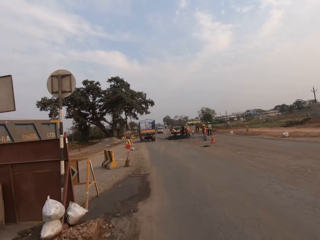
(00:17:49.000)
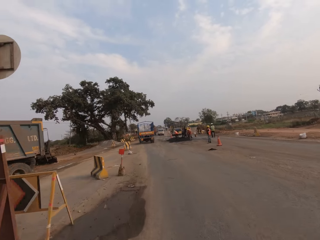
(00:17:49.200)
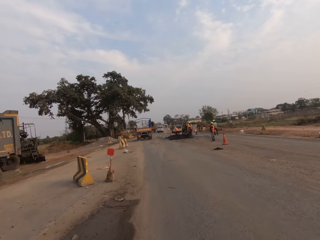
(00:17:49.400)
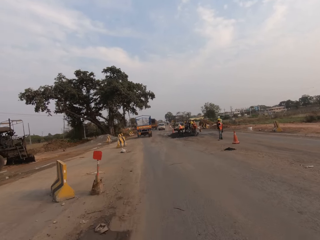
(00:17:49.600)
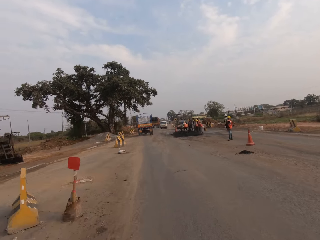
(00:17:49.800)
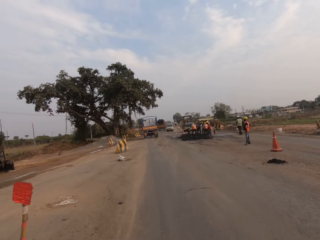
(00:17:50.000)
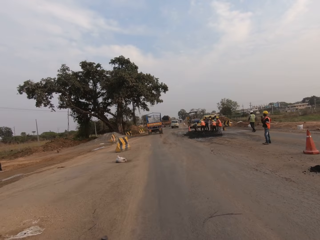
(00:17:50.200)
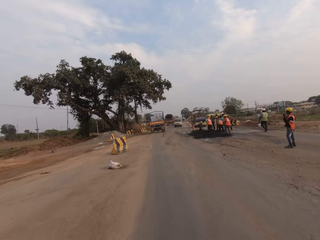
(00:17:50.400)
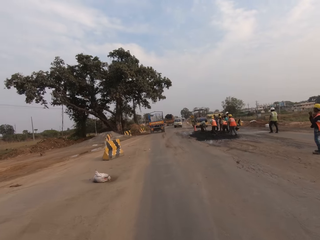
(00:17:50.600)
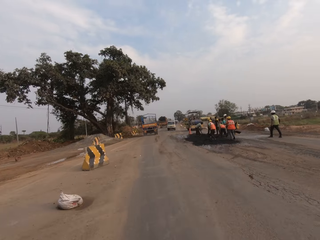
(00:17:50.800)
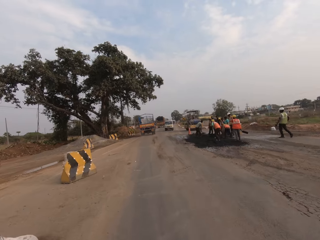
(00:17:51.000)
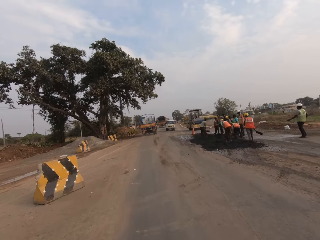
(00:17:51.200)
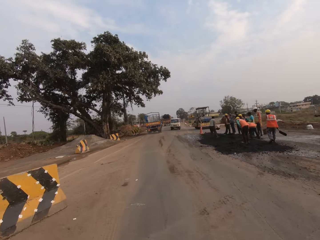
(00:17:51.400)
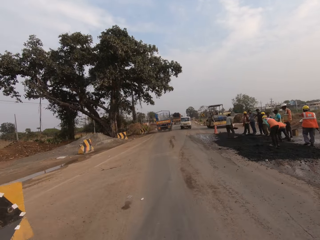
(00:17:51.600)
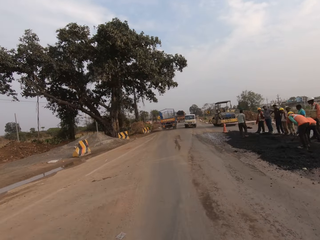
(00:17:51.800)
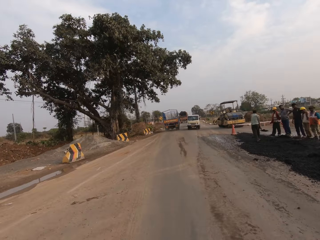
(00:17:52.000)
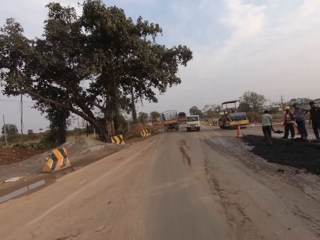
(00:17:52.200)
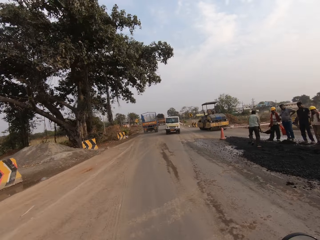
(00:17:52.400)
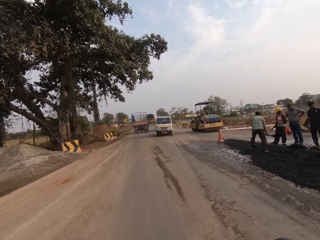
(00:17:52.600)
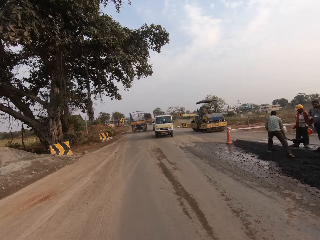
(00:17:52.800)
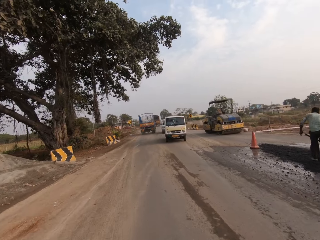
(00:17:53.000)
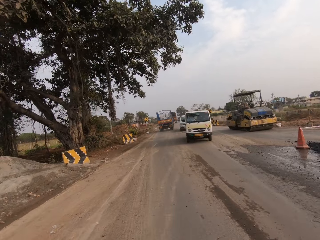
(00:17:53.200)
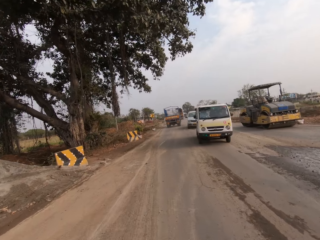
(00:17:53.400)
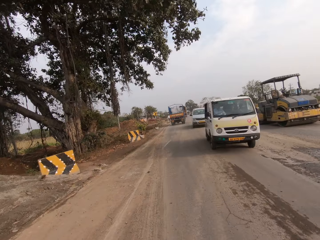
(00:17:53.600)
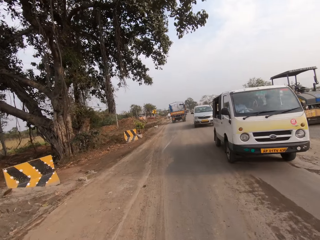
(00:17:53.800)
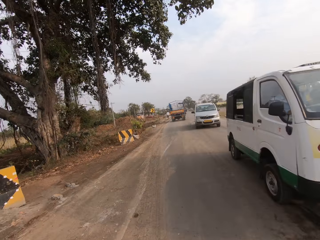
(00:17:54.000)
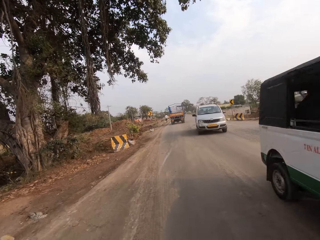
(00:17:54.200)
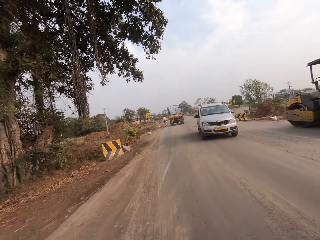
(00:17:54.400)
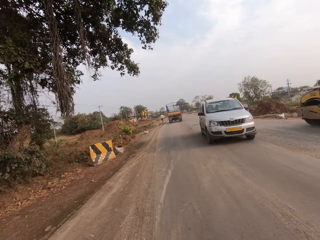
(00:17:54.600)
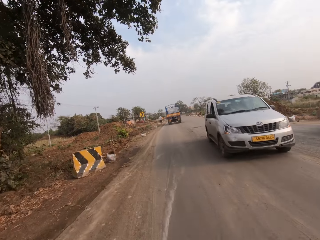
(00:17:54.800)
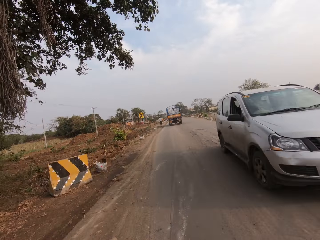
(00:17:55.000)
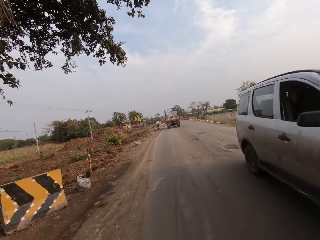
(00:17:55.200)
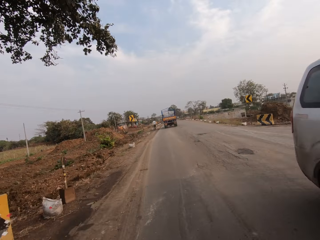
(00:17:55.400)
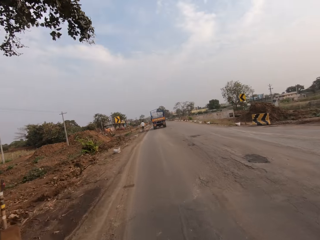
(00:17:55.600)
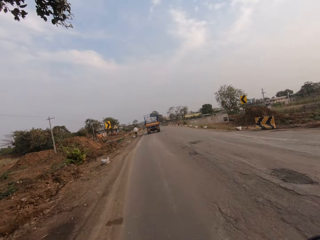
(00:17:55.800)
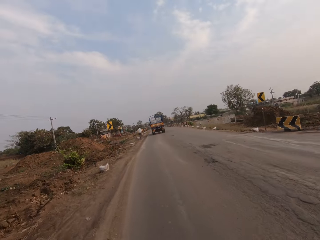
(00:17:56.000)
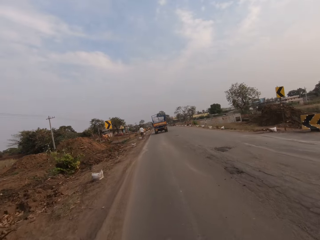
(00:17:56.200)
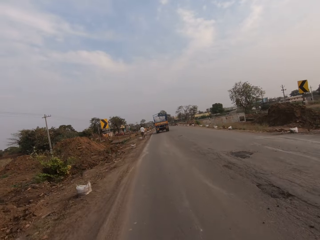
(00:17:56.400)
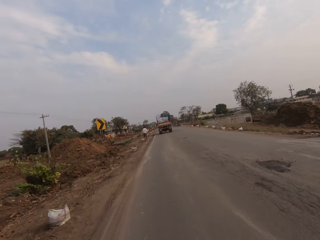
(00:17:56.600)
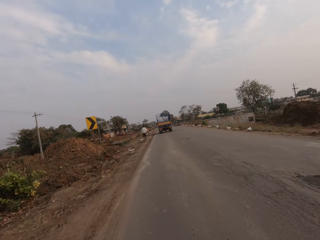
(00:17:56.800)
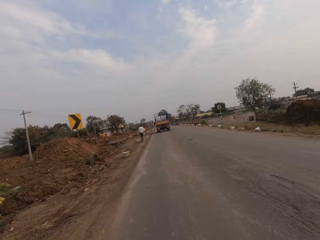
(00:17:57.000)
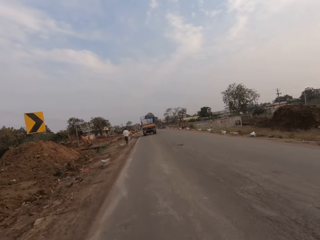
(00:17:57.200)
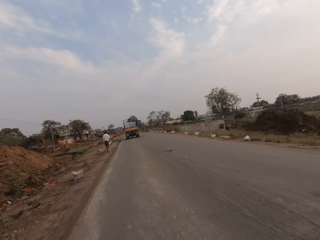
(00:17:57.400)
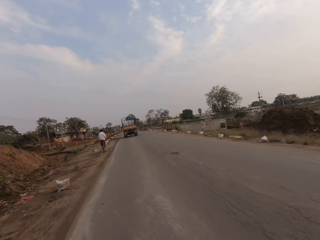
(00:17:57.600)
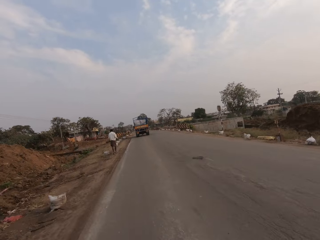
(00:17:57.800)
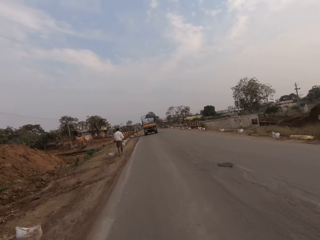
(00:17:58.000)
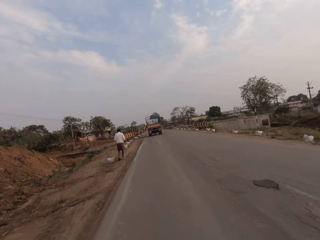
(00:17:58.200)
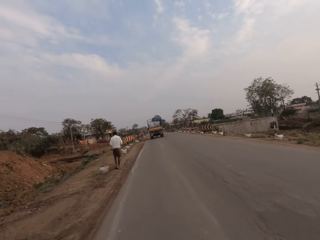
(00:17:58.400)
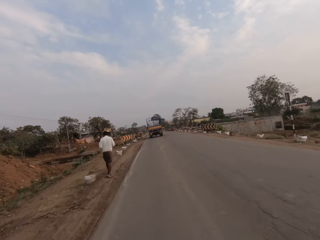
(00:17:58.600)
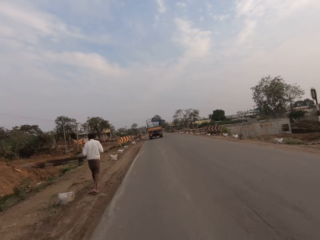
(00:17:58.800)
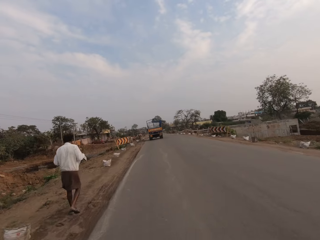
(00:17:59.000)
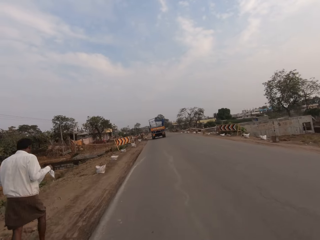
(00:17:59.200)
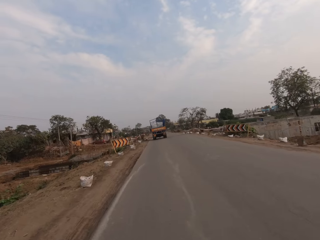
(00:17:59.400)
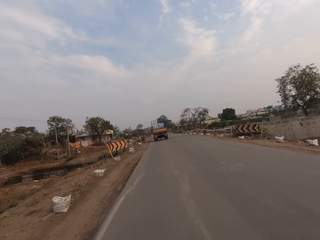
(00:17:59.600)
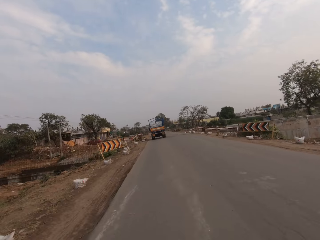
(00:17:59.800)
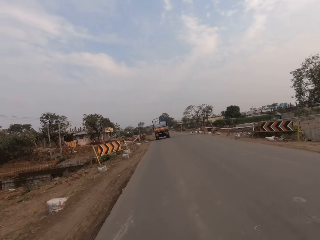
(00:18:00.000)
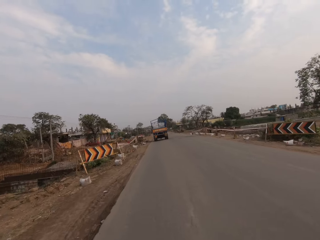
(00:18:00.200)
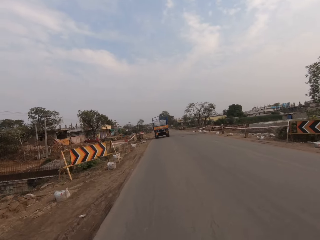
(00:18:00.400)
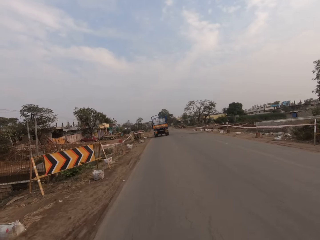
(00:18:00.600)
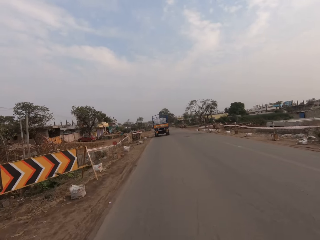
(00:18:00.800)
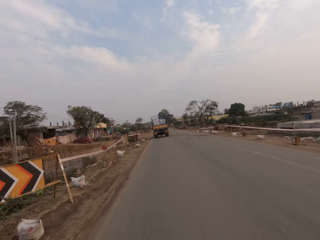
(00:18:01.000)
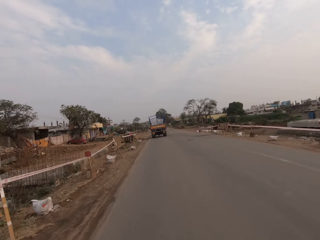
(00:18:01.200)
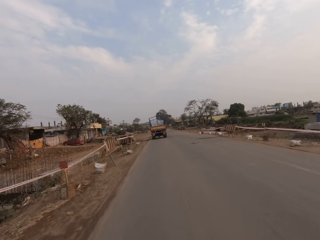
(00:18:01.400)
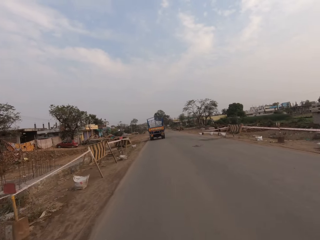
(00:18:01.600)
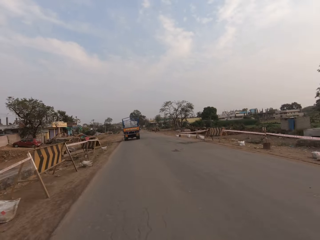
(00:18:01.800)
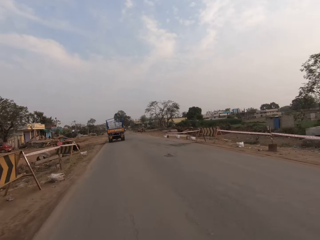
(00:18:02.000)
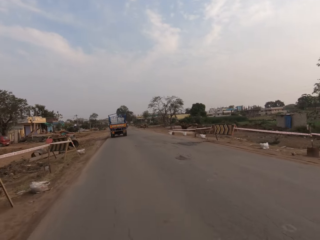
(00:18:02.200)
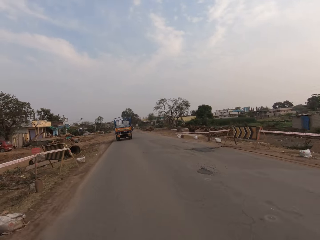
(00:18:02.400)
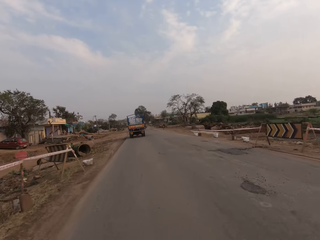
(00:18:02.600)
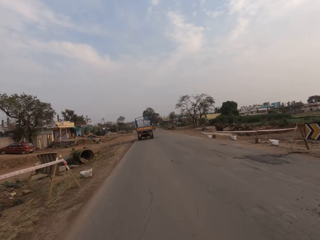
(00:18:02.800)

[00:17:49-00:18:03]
The camera wearer rides past a group of men. They ride past a bus. They ride past a silver car. They ride past a man.

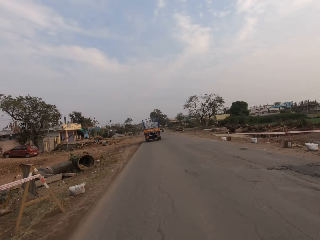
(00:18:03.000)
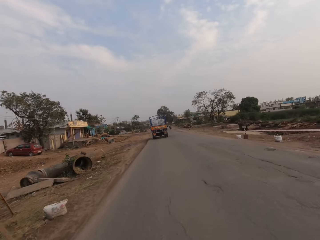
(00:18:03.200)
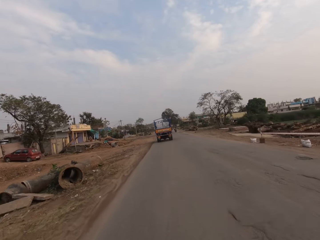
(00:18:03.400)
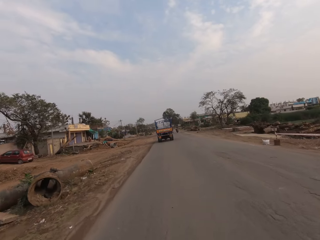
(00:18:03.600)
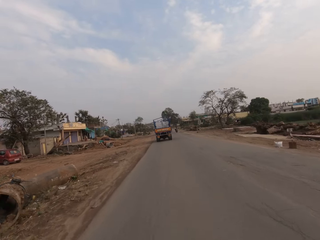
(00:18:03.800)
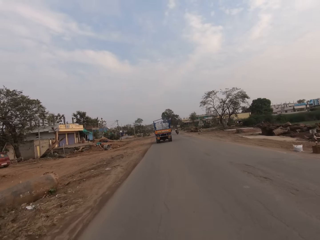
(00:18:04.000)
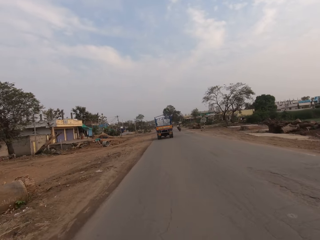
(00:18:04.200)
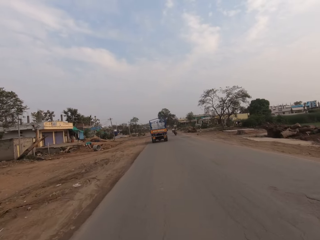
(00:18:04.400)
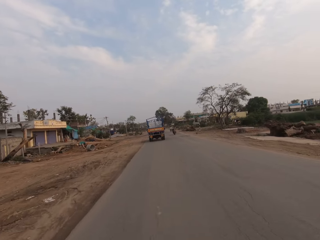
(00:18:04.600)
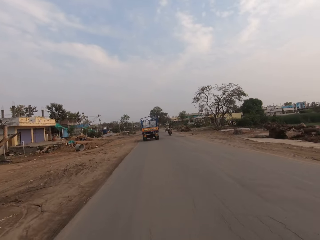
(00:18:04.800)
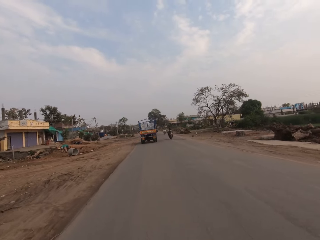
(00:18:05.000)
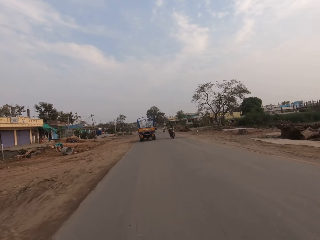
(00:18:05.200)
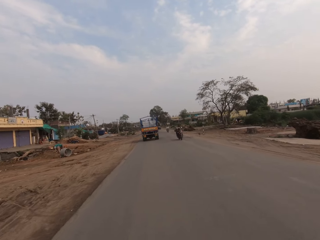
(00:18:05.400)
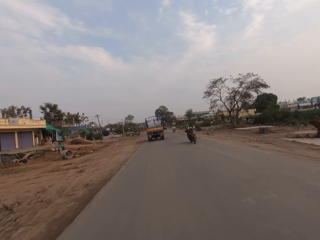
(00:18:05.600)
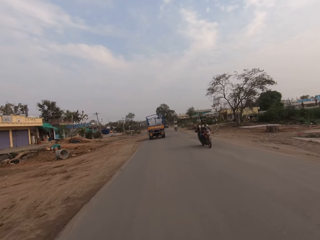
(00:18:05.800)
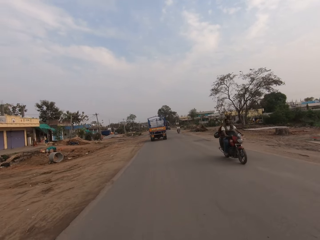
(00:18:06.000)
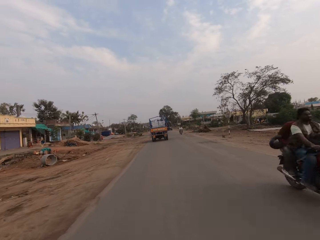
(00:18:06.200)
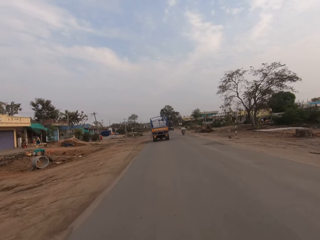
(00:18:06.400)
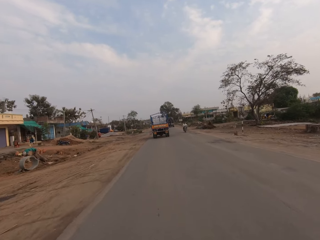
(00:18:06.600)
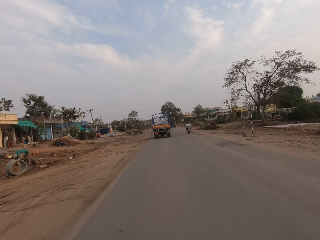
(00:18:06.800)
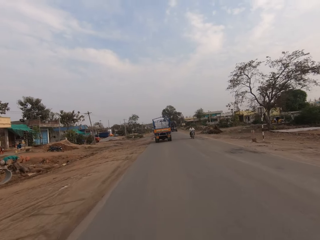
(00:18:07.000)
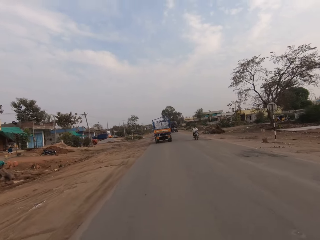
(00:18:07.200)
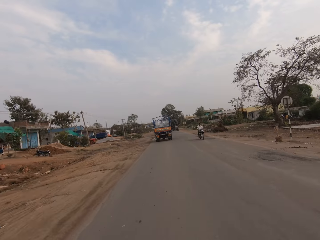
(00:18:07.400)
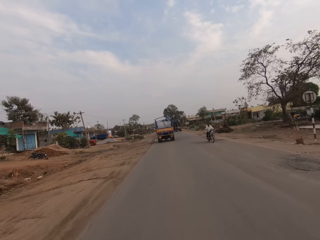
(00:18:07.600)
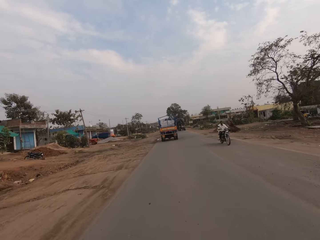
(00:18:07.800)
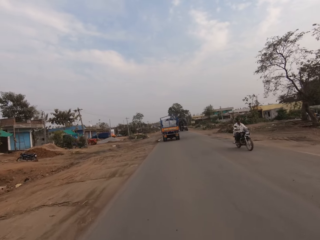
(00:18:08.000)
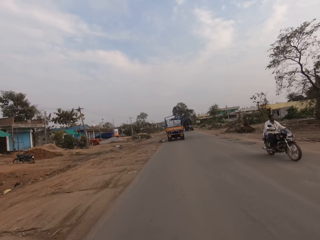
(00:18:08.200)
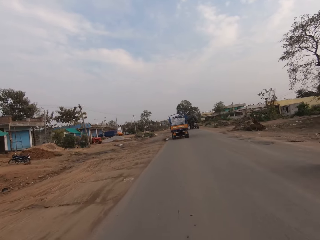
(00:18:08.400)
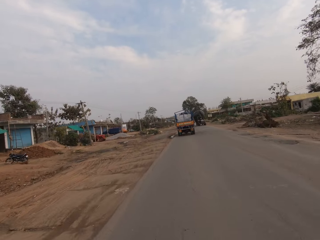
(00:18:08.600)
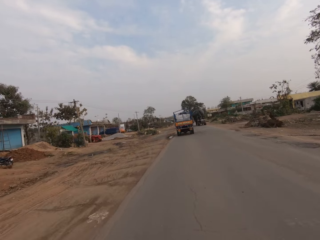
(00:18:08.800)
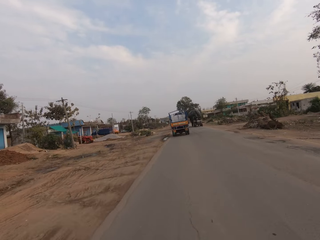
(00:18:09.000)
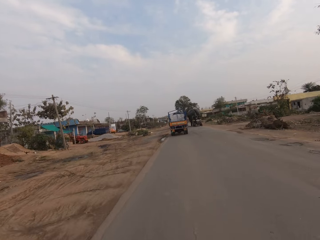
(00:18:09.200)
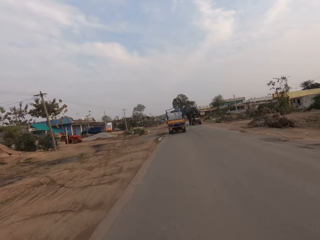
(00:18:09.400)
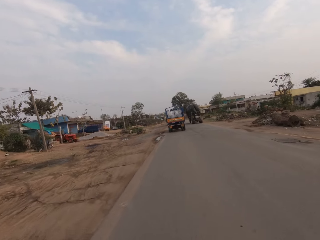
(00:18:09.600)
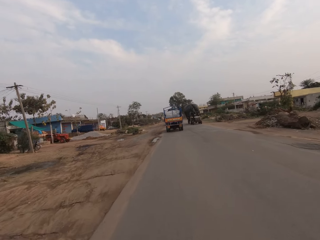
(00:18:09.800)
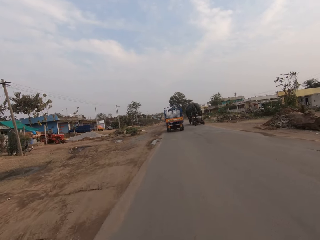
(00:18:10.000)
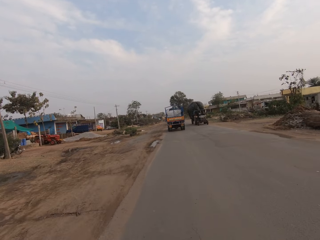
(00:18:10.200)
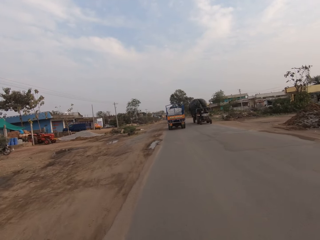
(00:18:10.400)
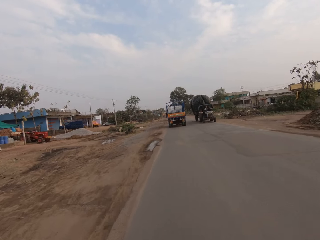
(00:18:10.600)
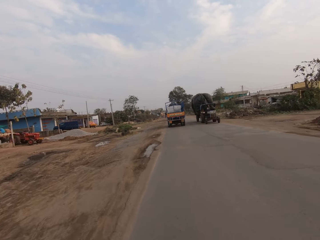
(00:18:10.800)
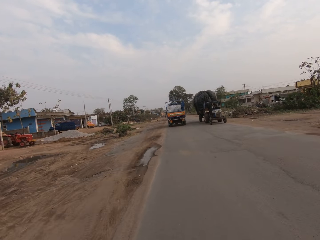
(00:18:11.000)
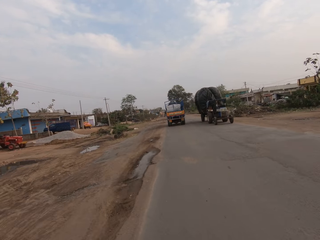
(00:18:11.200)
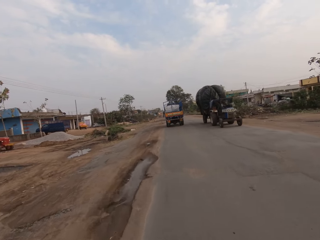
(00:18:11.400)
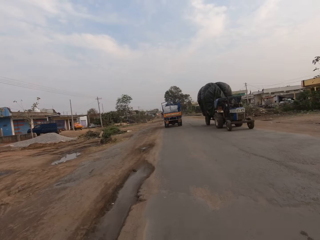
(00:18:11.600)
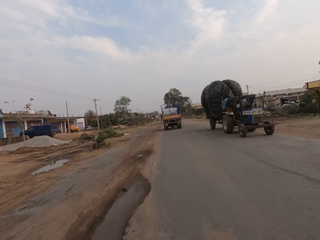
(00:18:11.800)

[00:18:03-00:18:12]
The camera wearer rides past a motorcycle. They ride past a motorcycle again.
